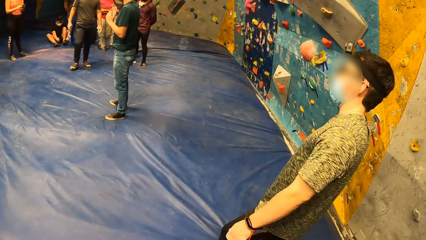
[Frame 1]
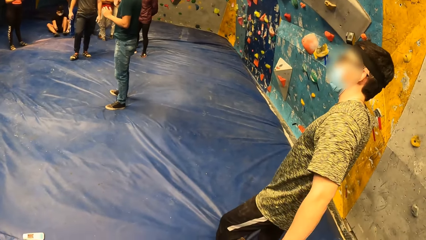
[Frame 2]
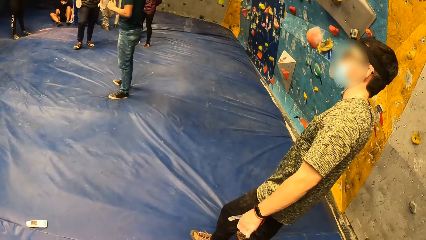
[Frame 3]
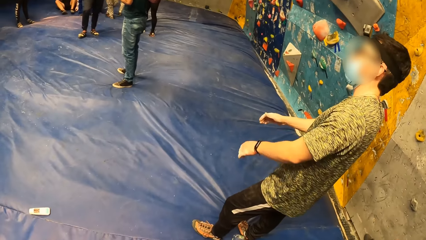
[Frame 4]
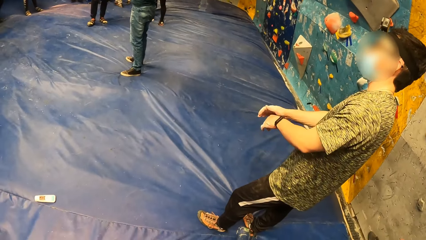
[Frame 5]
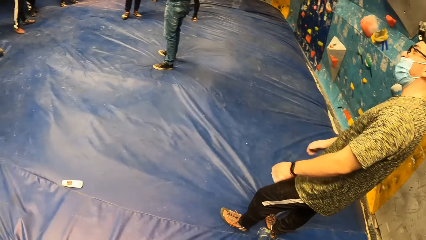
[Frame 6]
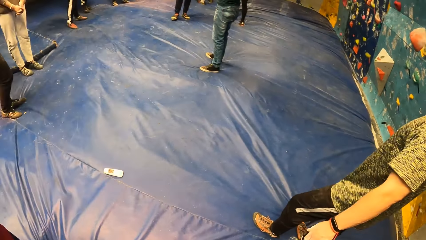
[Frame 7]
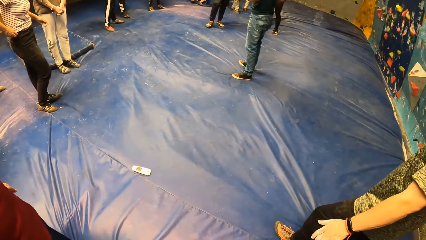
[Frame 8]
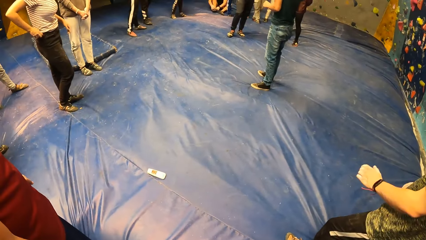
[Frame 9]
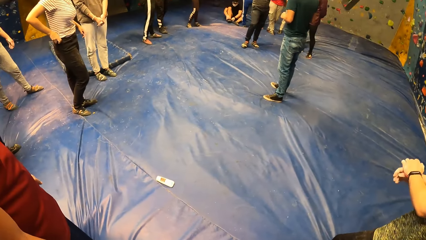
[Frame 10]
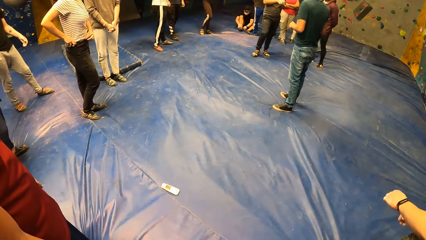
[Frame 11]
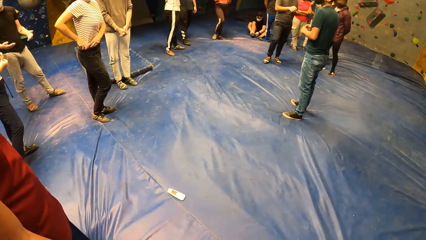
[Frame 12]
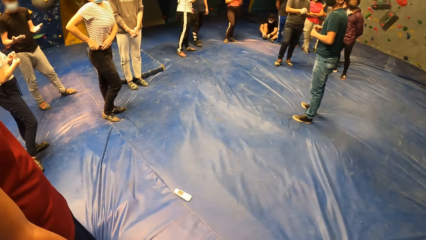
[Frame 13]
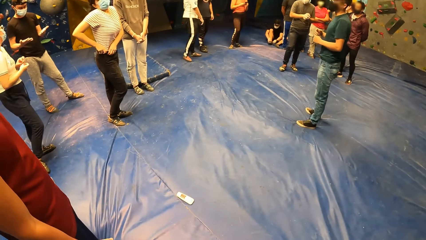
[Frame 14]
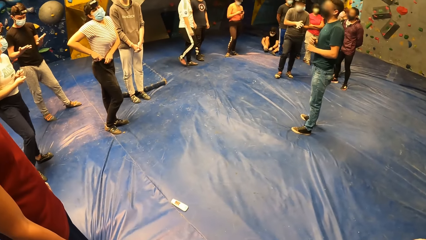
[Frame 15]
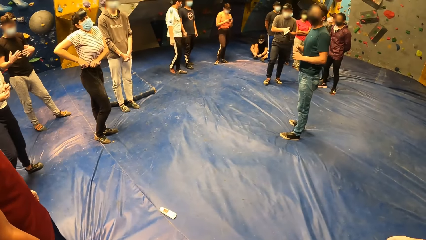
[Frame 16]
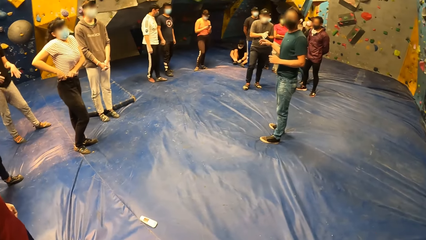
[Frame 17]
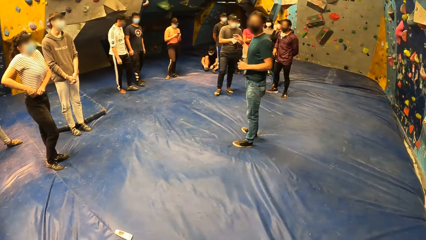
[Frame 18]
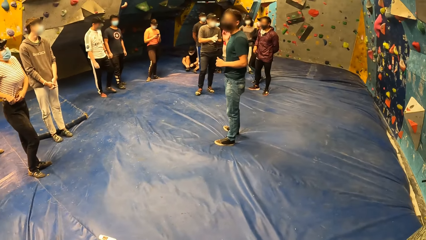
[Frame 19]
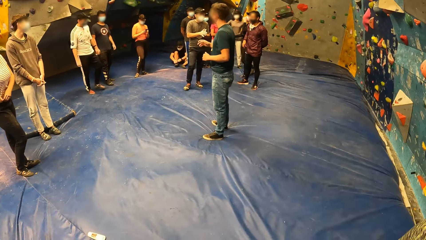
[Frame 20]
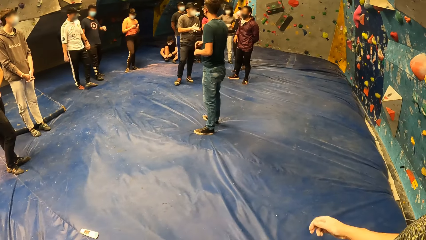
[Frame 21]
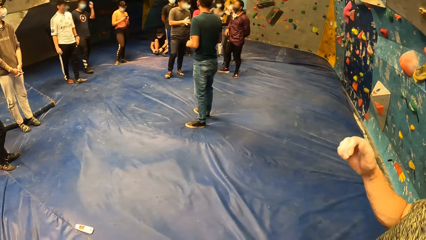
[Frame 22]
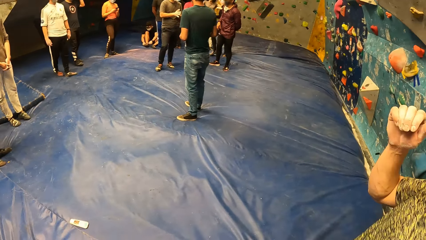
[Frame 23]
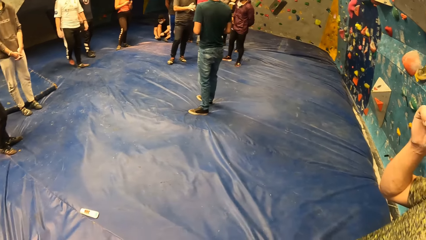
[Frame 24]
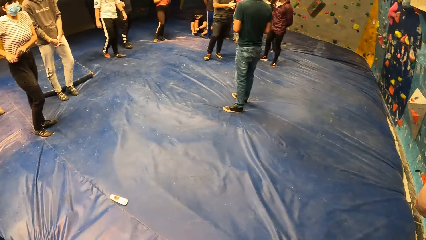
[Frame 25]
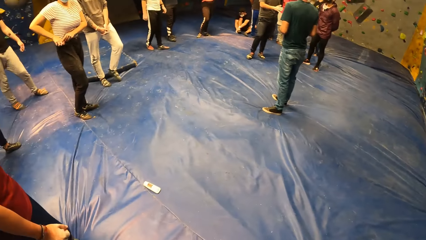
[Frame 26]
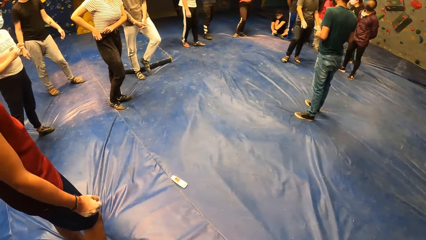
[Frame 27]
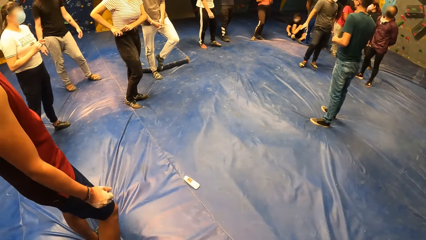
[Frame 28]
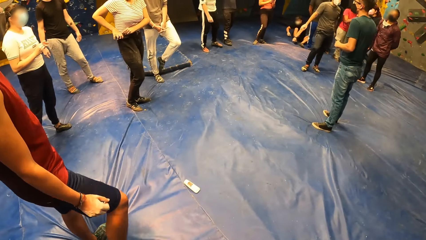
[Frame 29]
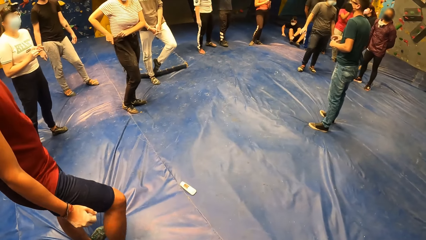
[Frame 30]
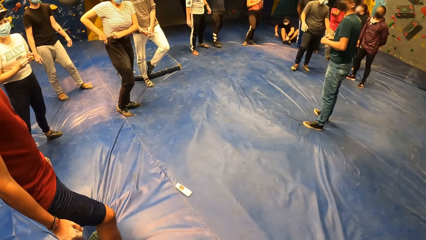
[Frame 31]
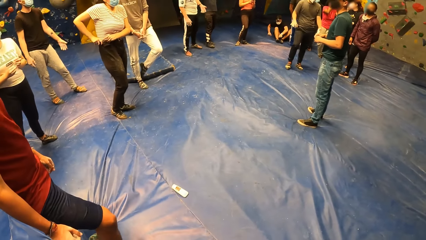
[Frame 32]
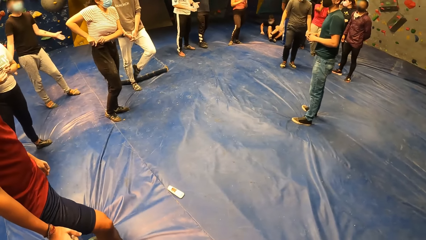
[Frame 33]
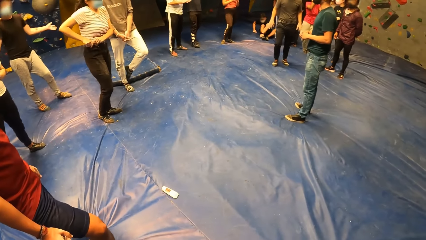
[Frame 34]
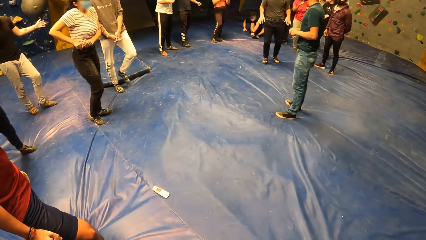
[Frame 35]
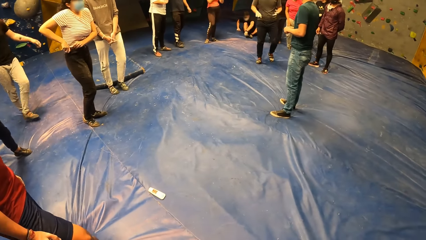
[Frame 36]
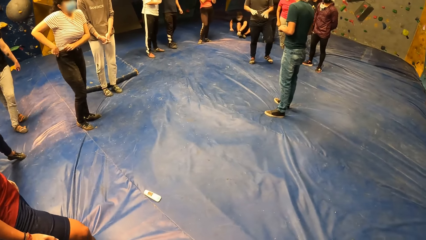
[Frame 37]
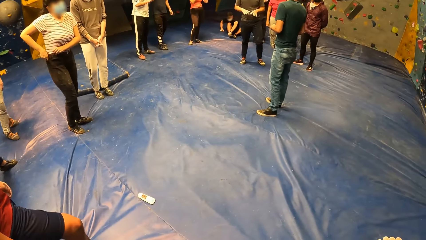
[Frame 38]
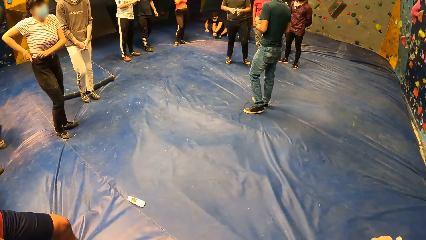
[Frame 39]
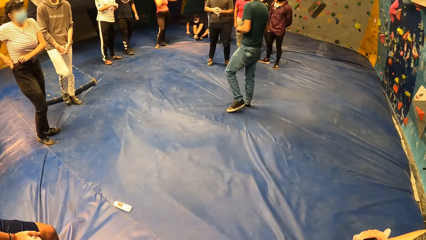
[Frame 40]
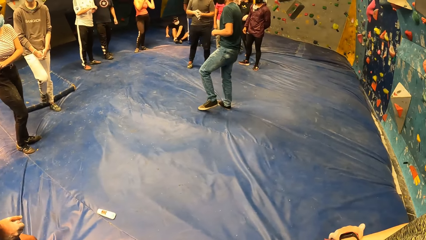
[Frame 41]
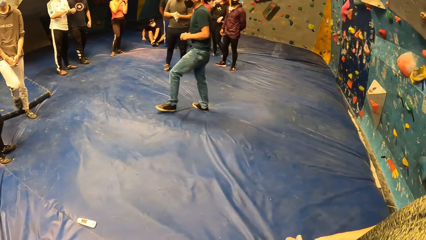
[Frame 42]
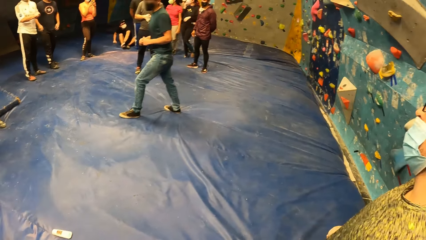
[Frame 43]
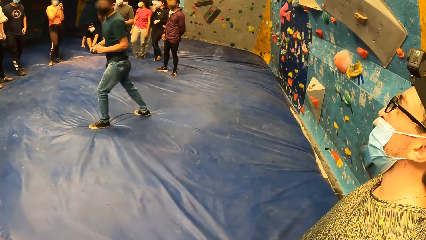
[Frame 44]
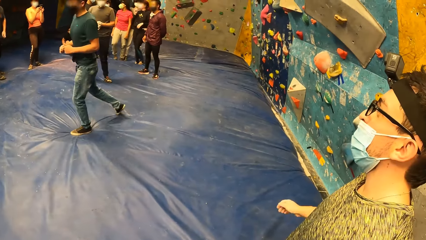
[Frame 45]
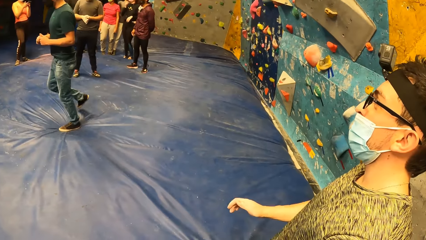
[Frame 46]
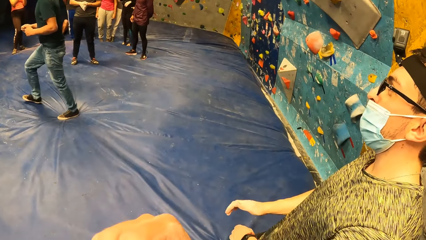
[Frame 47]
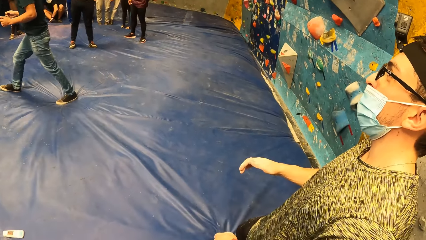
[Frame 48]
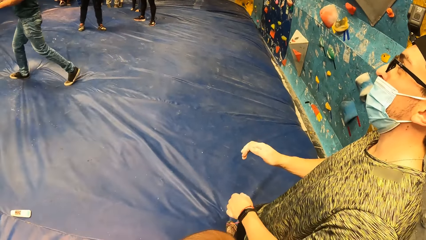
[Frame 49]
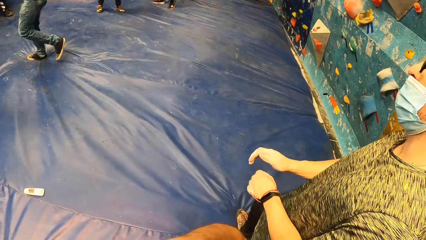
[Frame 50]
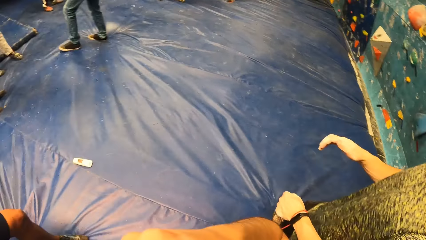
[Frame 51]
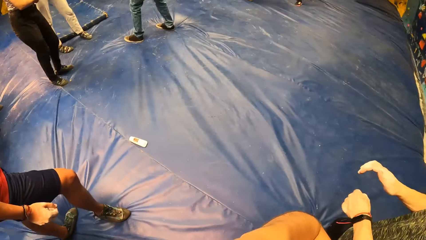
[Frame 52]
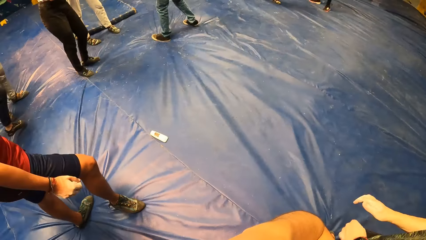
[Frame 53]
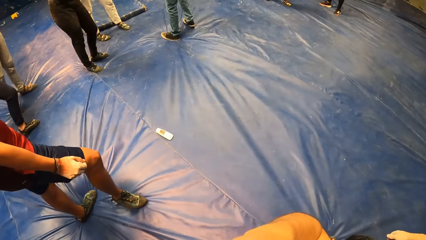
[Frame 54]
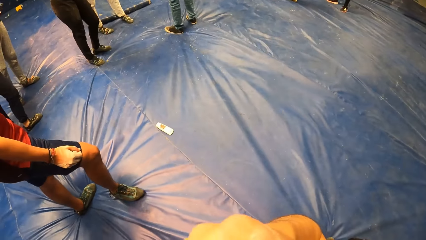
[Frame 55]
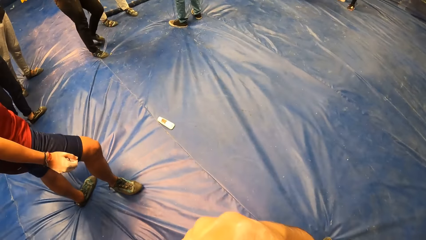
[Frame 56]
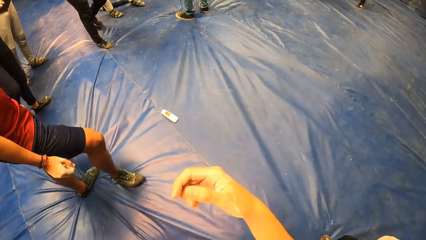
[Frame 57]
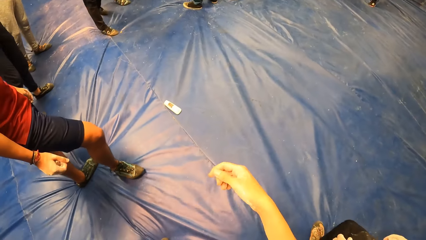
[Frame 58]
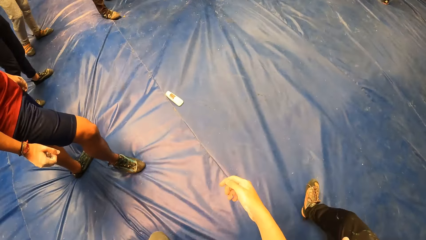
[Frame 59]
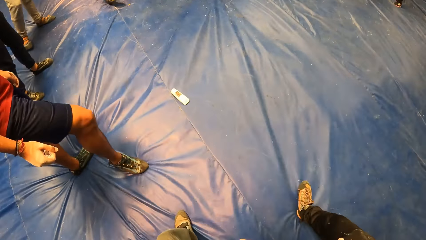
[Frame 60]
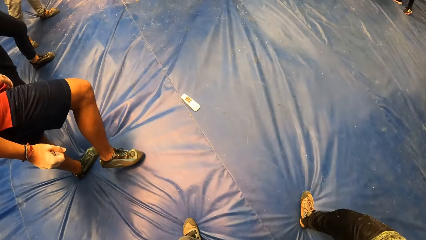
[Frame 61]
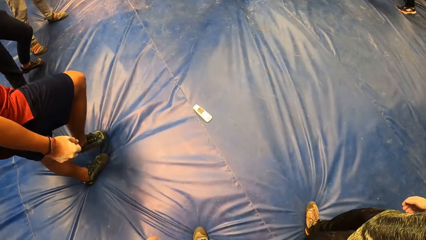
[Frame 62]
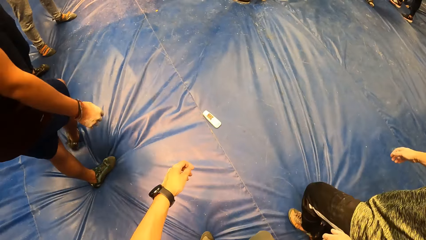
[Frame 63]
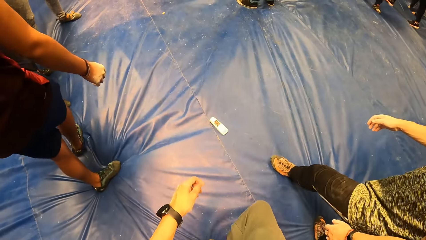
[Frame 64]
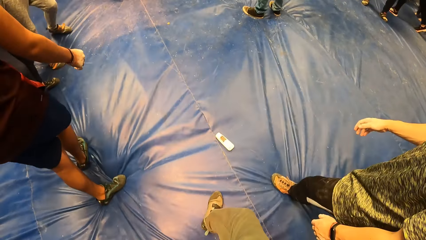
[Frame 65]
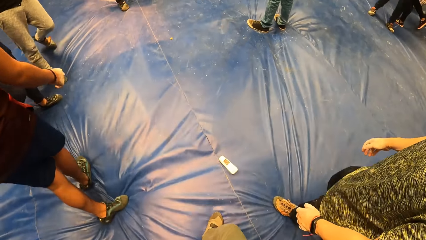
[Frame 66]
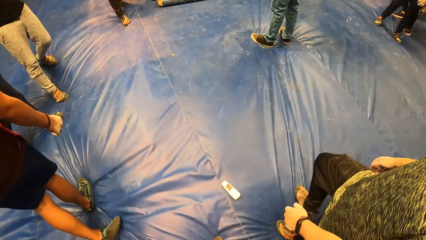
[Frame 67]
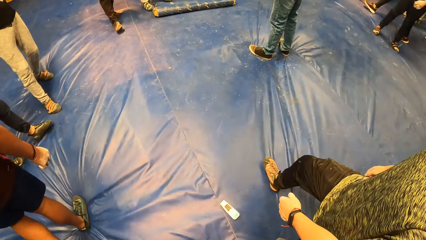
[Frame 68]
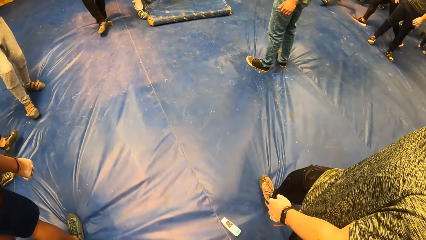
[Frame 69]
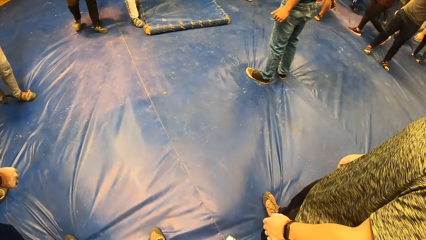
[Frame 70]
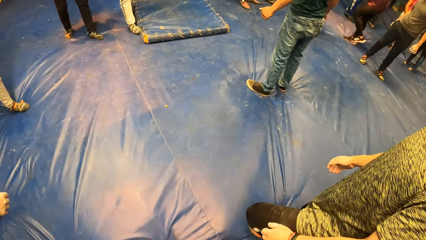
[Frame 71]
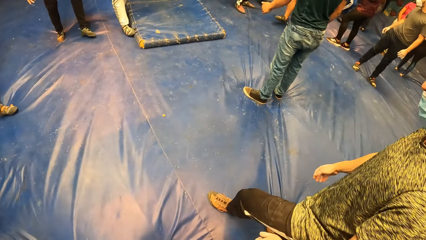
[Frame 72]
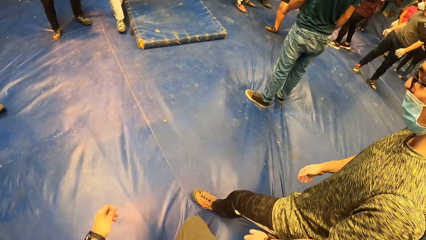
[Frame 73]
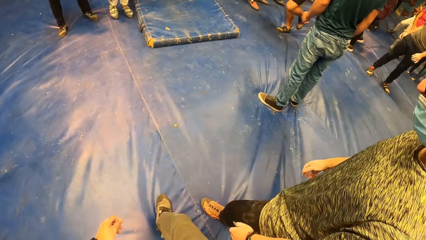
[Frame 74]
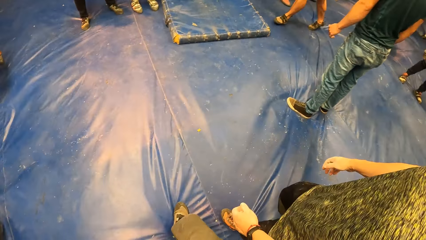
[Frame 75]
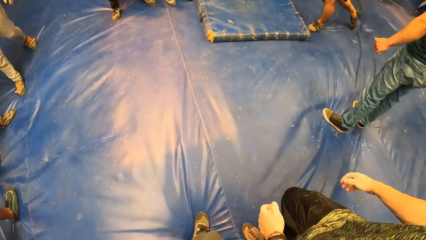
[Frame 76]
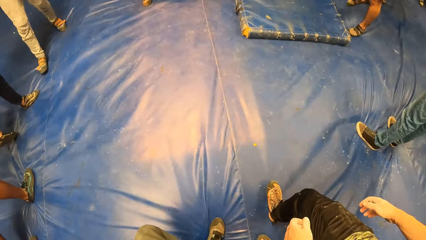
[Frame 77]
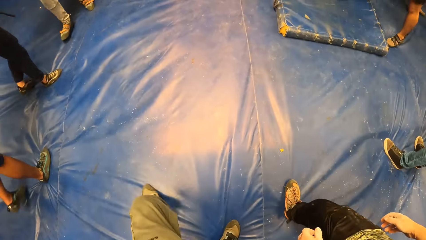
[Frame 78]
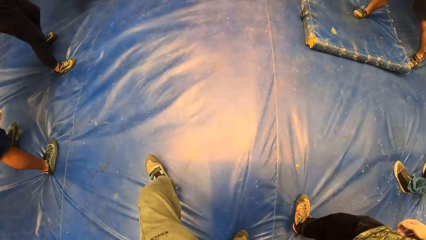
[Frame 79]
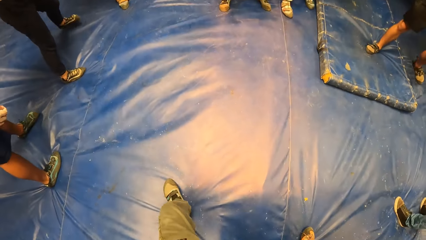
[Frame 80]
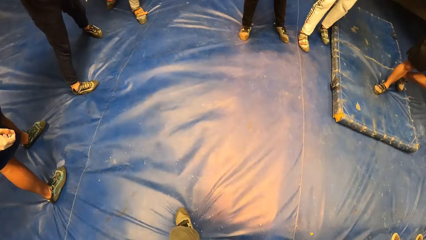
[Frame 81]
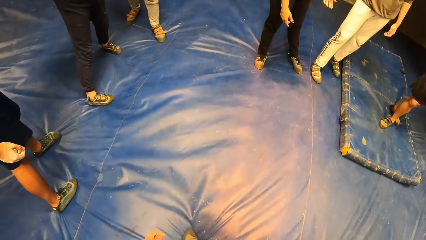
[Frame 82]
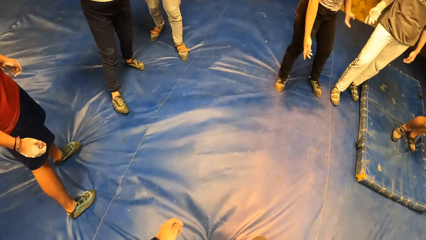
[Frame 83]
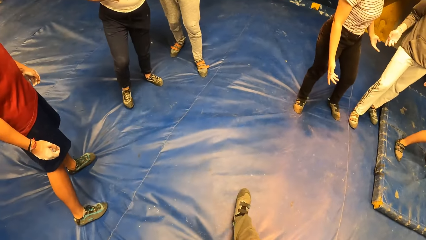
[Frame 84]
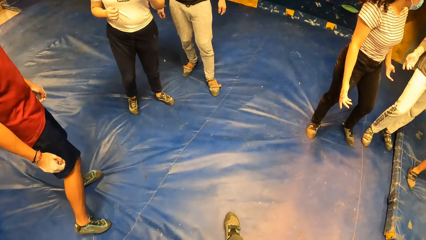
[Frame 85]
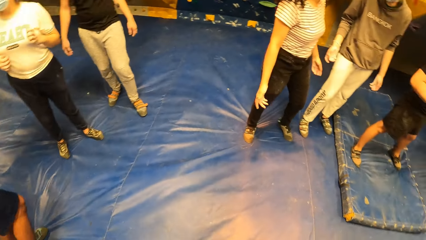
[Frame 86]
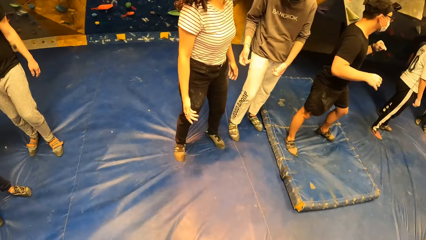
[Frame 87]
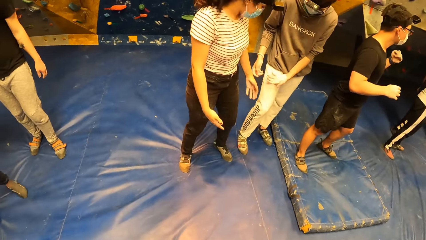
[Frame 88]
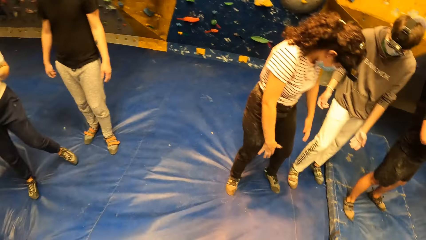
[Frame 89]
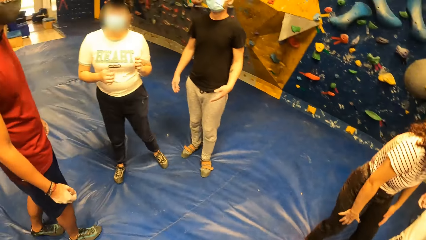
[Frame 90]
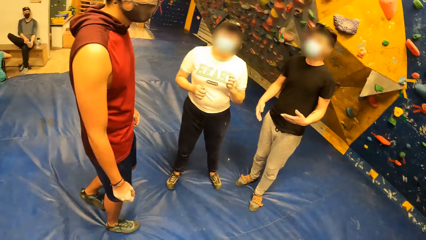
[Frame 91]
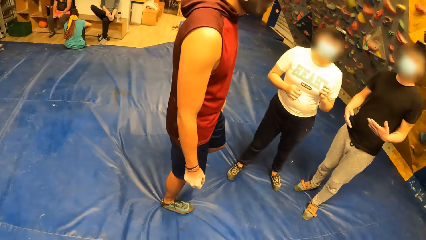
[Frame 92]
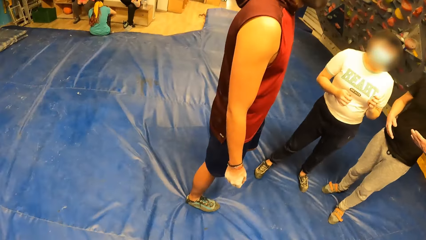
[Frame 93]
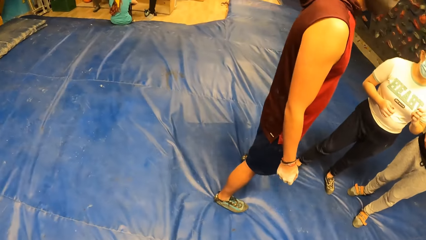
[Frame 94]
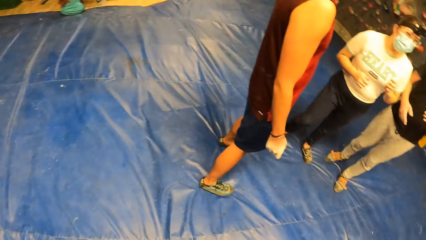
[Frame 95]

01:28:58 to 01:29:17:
A person looks at his hands. A man raises his right hand to his face. Another person talks to several people. The camera wearer raises his right hand to his face. He lowers his right hand from his face. He walks on the mat.
